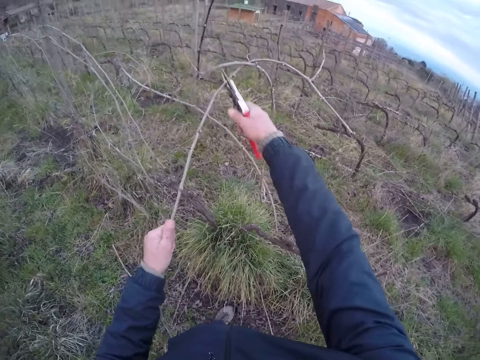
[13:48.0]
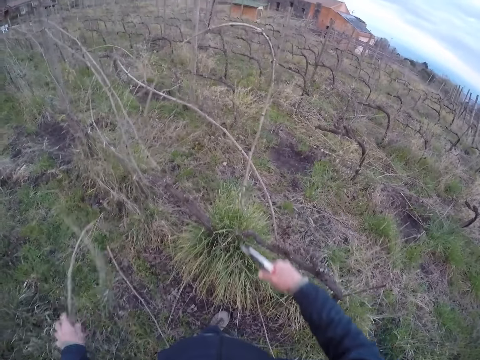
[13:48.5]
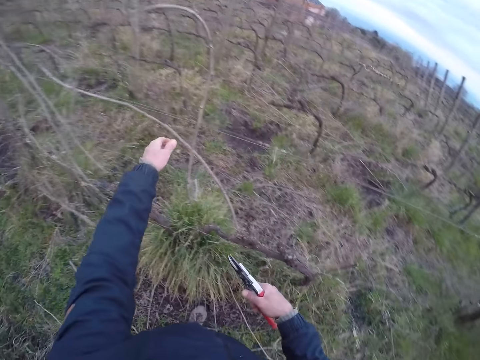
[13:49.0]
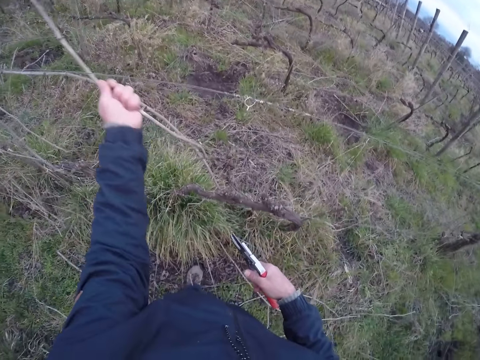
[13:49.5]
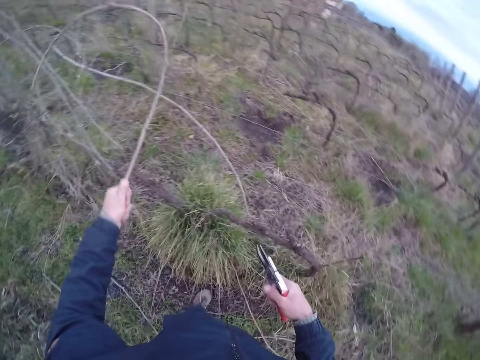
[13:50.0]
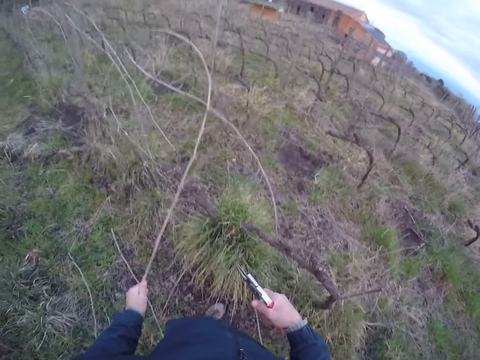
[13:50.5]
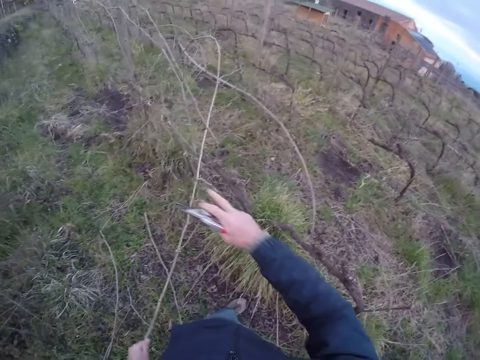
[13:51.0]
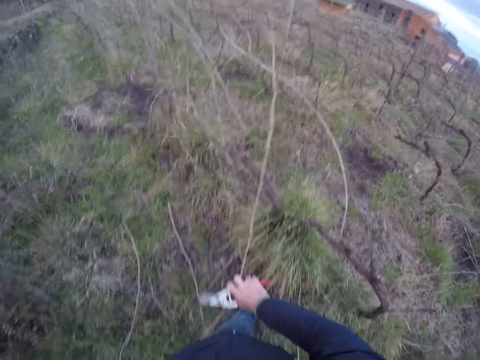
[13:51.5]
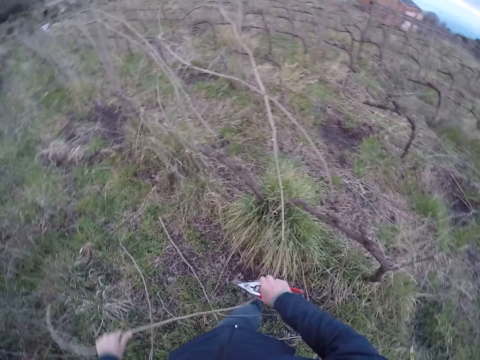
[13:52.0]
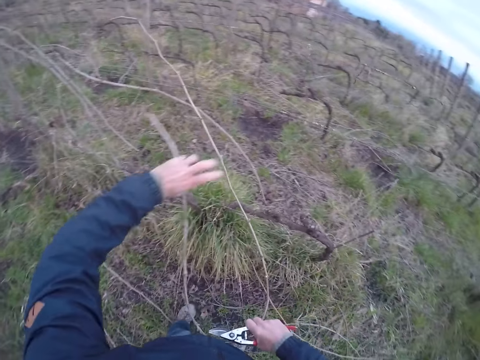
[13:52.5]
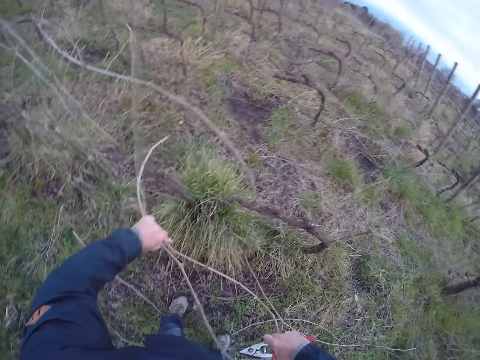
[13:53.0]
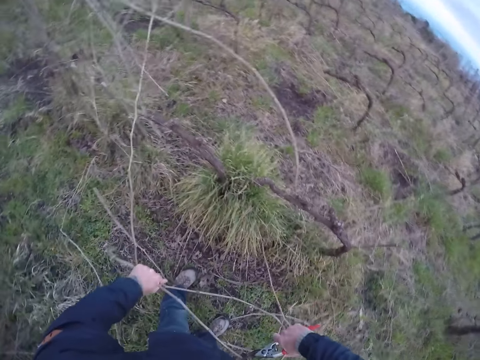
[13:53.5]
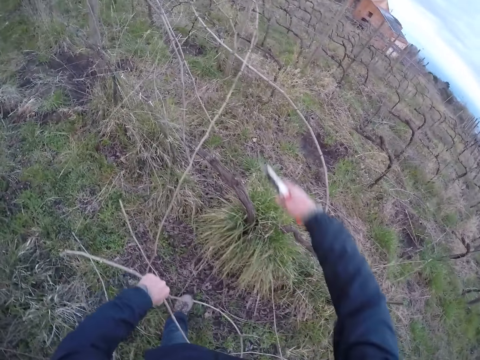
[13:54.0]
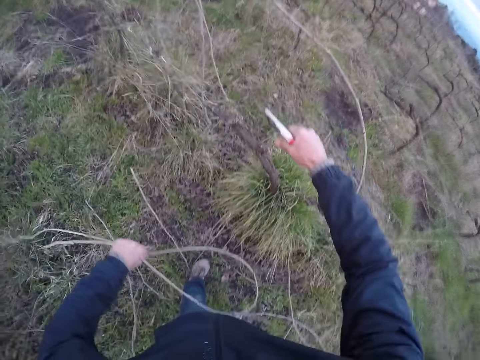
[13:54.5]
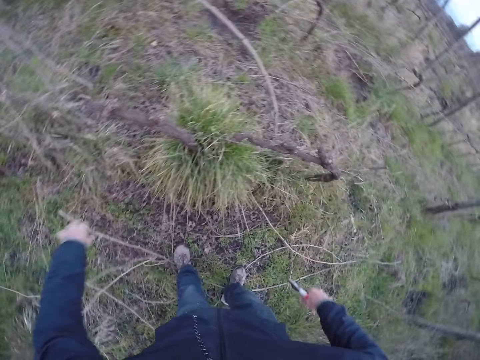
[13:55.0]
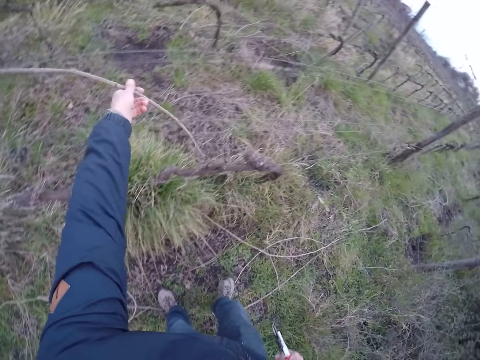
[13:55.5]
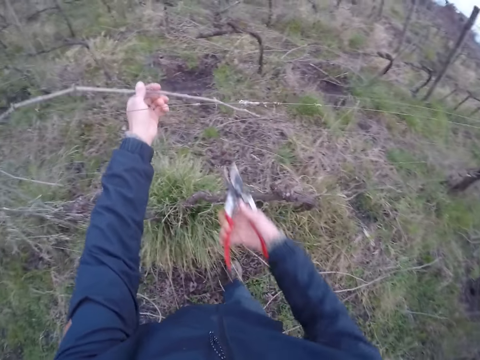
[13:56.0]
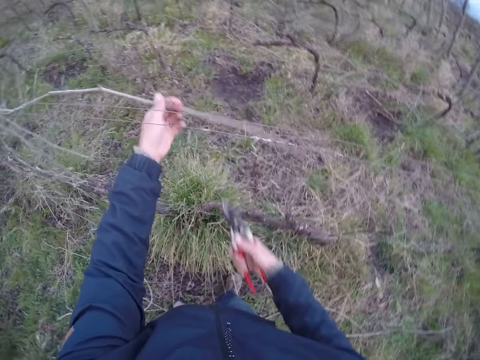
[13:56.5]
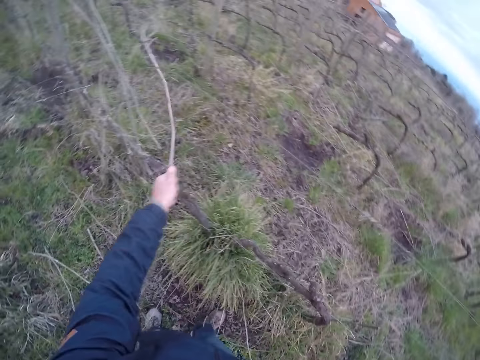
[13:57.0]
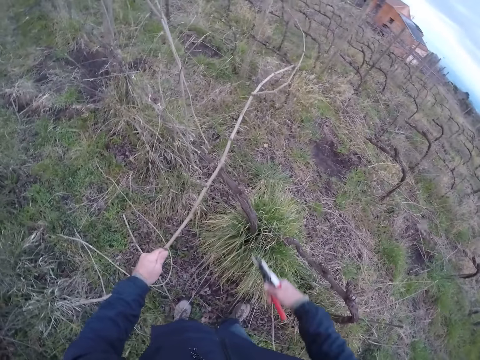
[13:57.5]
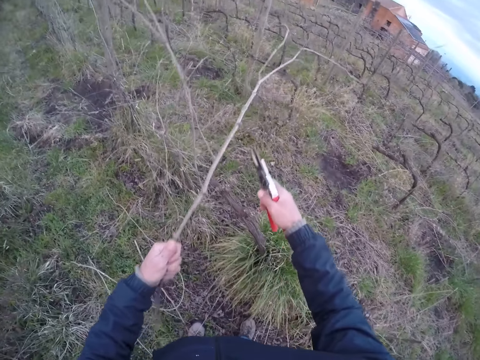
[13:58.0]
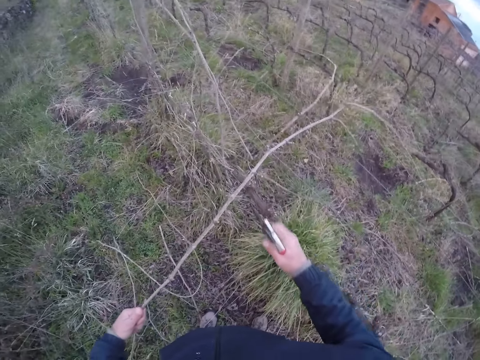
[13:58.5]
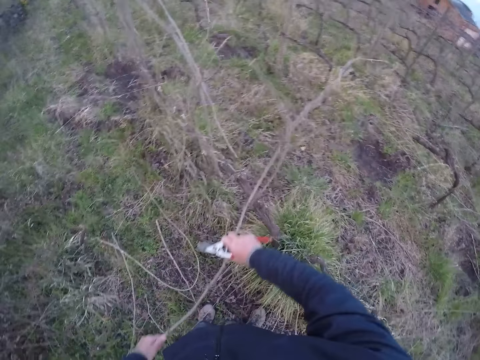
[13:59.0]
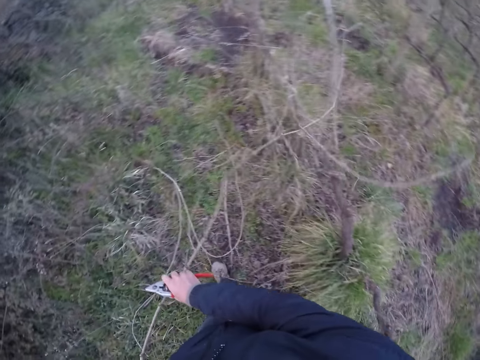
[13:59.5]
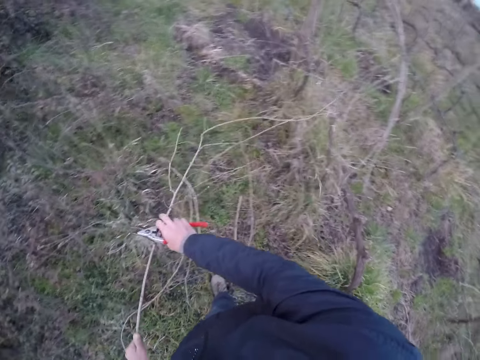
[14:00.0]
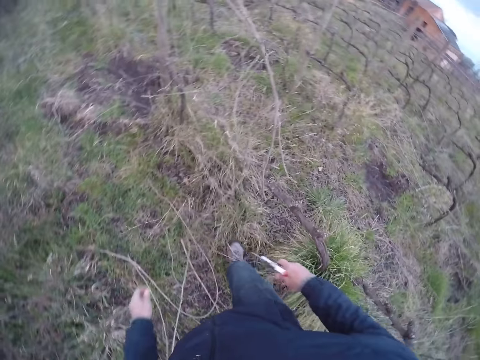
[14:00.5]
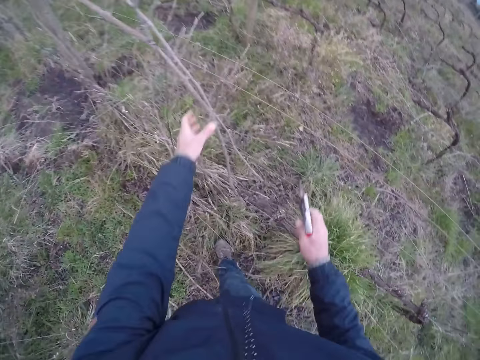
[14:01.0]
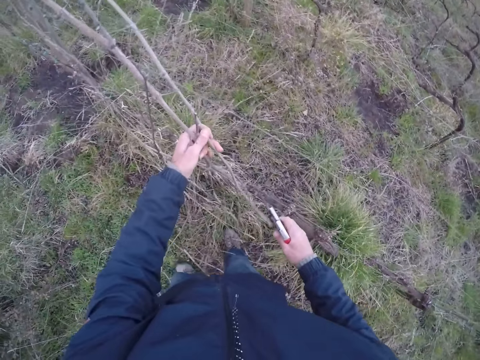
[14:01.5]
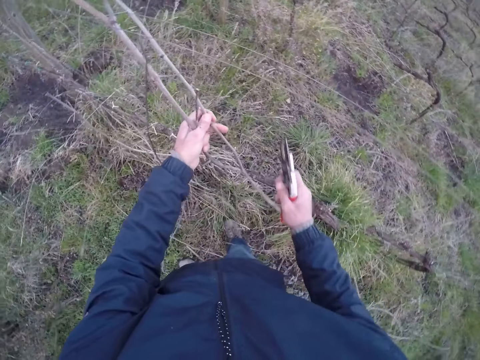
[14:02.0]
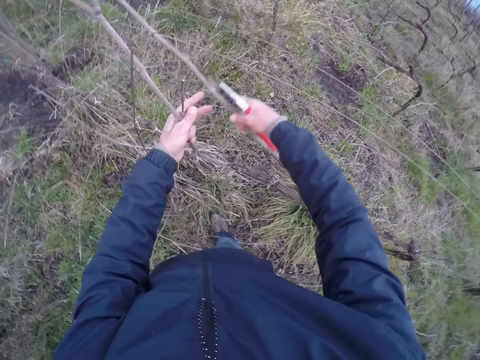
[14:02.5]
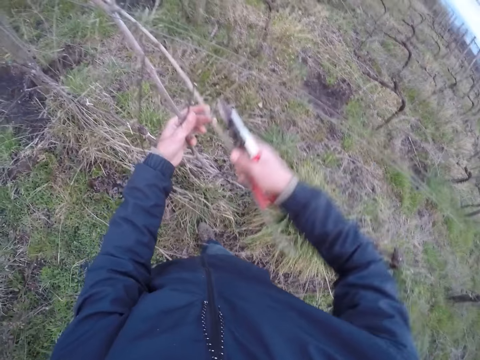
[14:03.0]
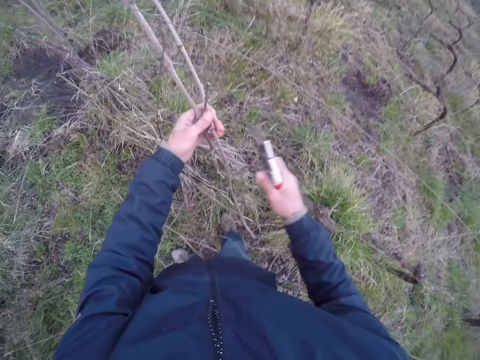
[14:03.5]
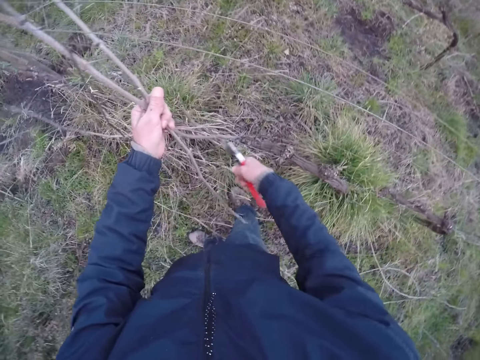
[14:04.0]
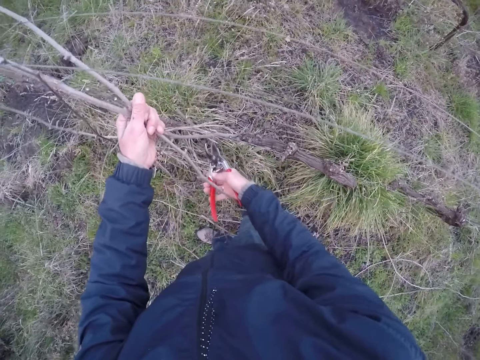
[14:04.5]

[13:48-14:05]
The camera wearer pulls a twig from the barb wire with his left hand. He cuts the twig from the barb wire with the pair of pliers in his right hand. He drops the twig on the ground with his left hand. He pulls a twig from the barb wire with both hands. He cuts the twig from the barb wire with the pair of pliers in his right hand. He drops the twig on the ground with his left hand. He pulls a twig from the barb wire with his left hand. He cuts the twig from the barb wire with the pair of pliers in his right hand. He pulls the twig from the barb wire with both hands. He drops the twig on the ground with his left hand. He pulls some twigs from the barb wire with his left hand. He adjusts a twig with his right hand.

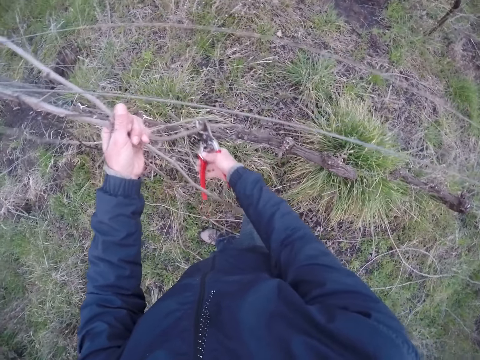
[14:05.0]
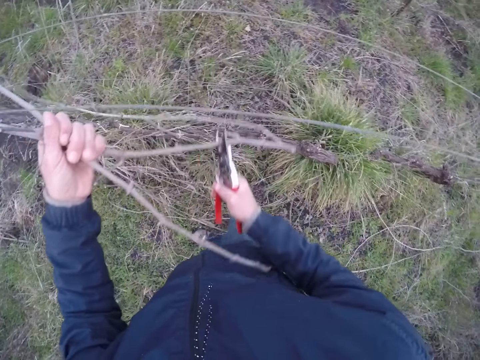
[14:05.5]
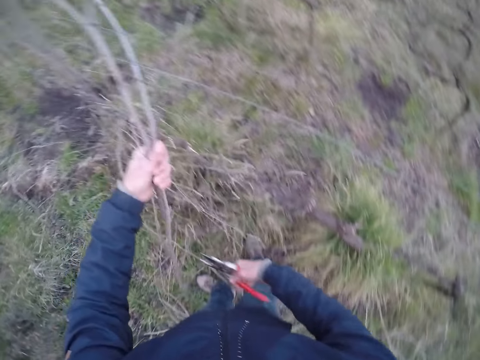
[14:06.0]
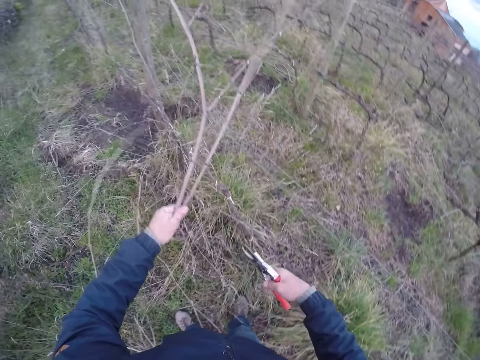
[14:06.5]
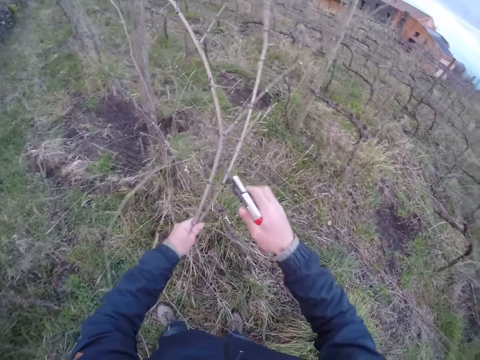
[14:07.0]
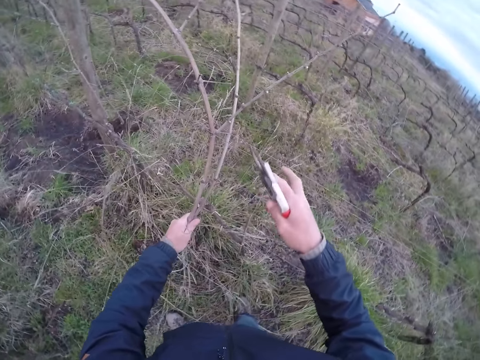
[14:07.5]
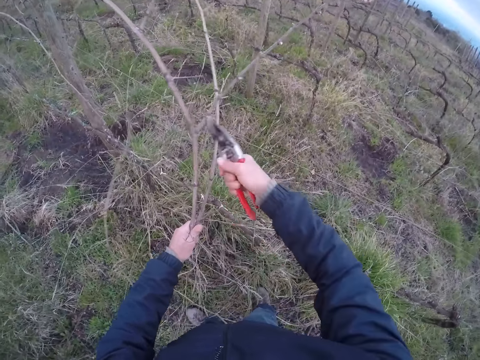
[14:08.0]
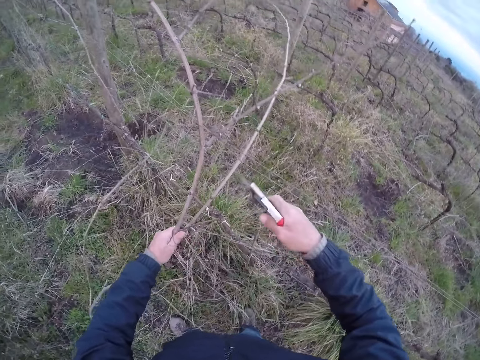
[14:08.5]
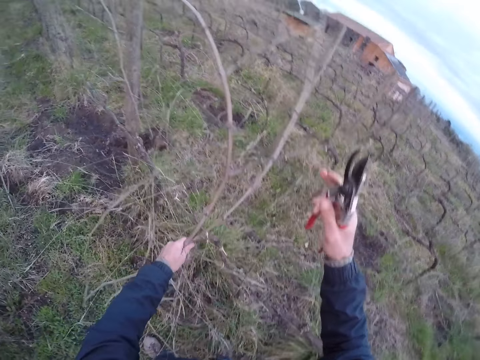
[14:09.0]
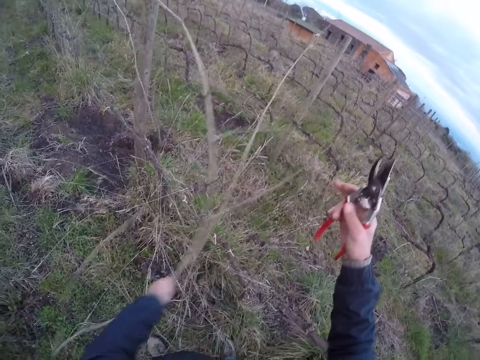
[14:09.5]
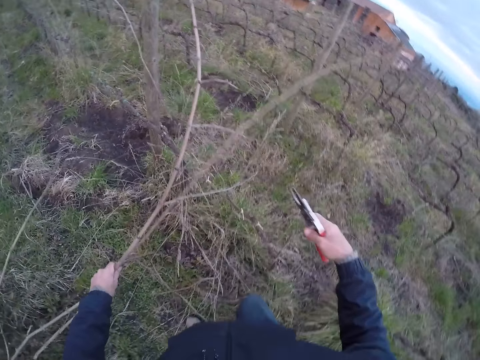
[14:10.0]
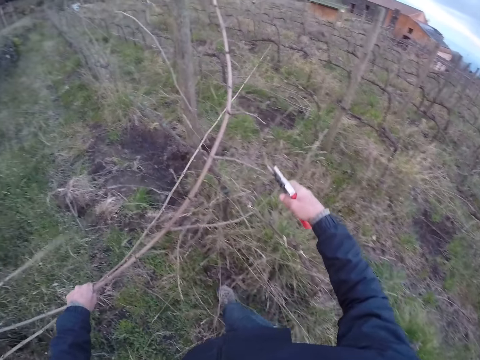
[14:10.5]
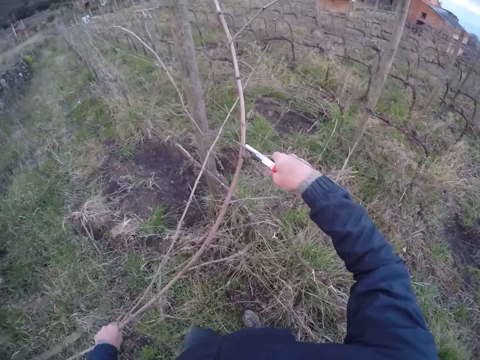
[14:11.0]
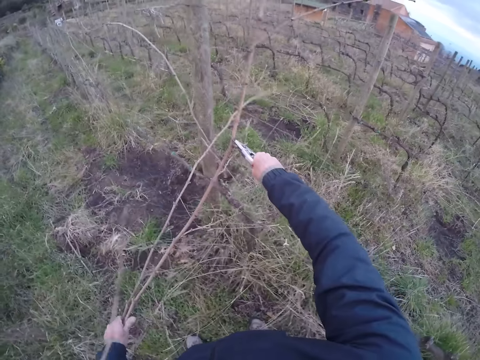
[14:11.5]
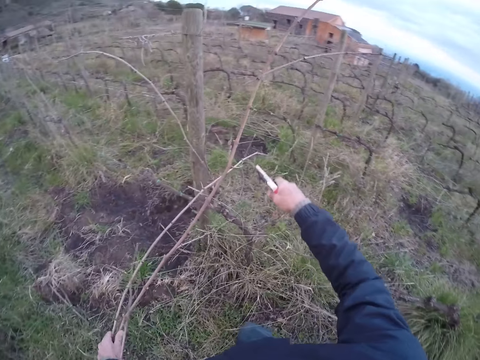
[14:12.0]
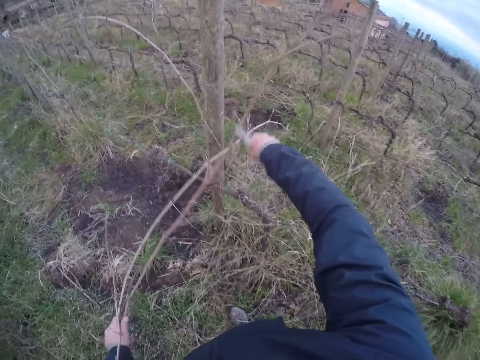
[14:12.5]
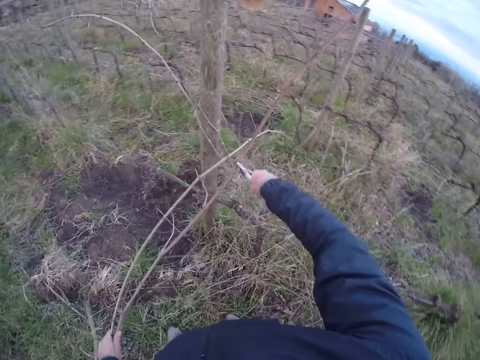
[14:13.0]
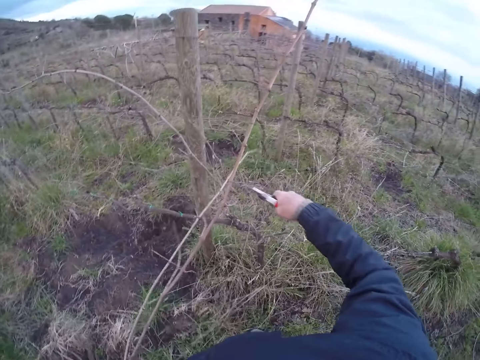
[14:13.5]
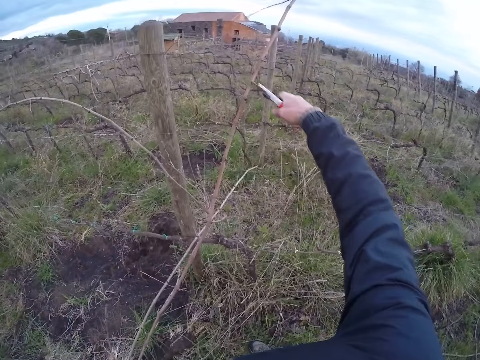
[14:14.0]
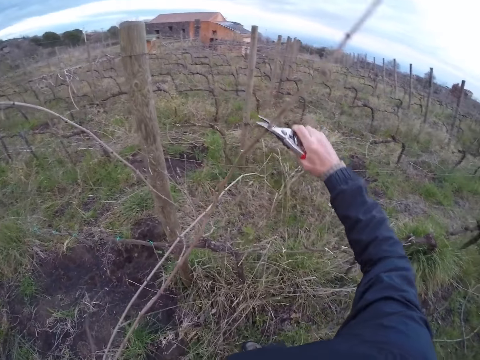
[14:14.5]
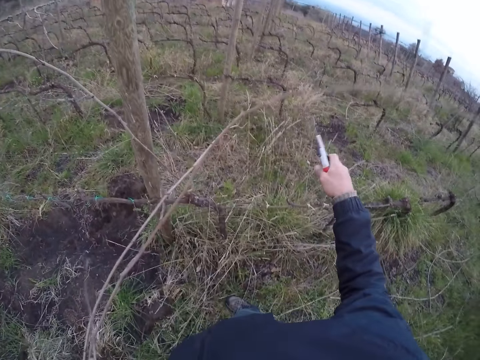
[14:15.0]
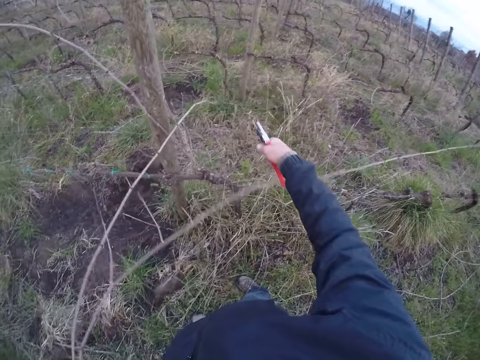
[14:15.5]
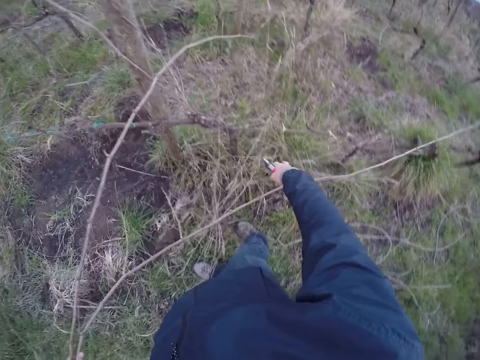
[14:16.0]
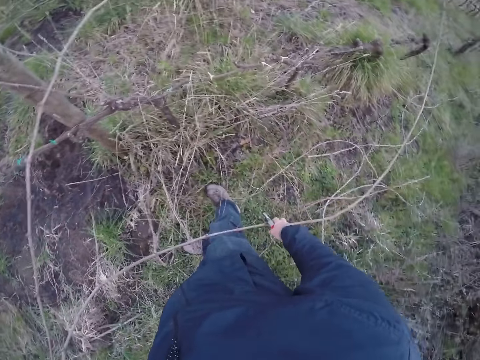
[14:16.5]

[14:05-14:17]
The camera wearer cuts the twigs or branches from the barb wire with the pair of pliers or scissors in his right hand. He pulls the twigs from the barb wire with his left hand. He cuts the twigs from the barb wire with the pair of pliers in his right hand. He cuts the branches with the scissors.
